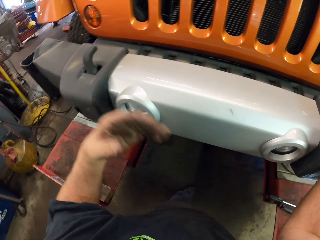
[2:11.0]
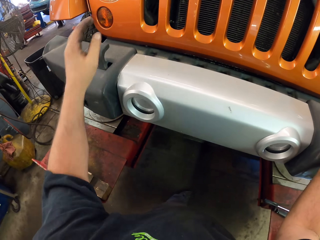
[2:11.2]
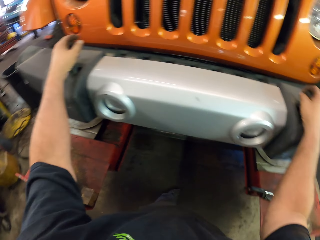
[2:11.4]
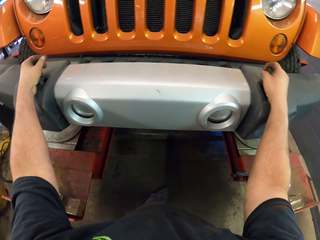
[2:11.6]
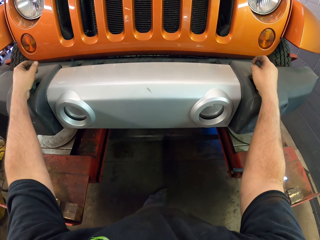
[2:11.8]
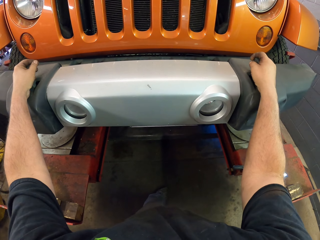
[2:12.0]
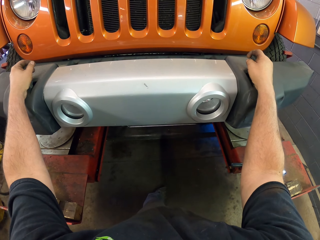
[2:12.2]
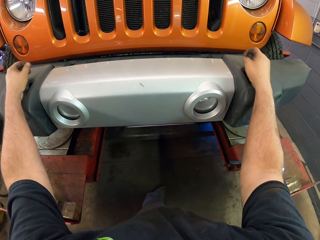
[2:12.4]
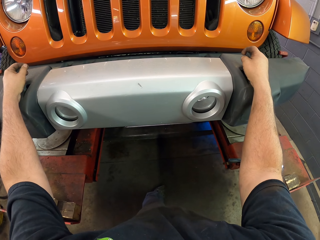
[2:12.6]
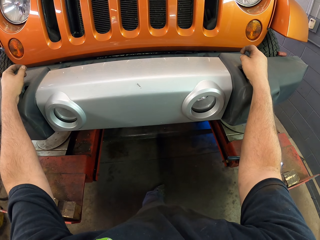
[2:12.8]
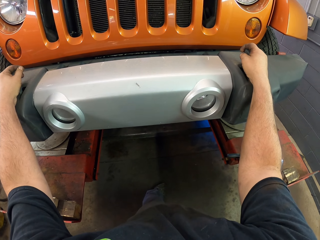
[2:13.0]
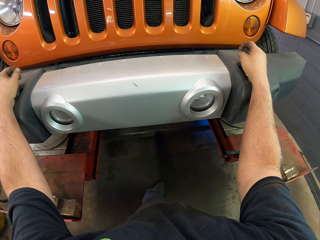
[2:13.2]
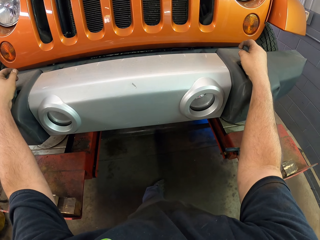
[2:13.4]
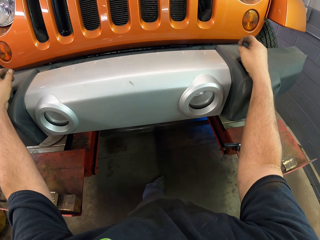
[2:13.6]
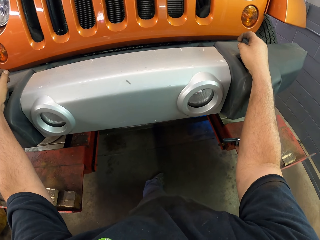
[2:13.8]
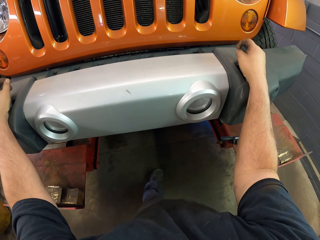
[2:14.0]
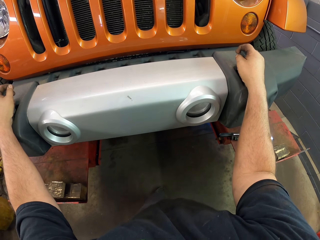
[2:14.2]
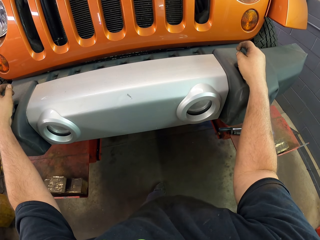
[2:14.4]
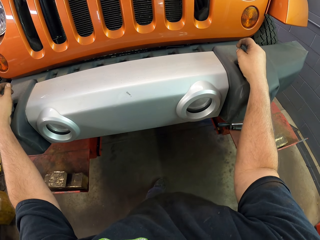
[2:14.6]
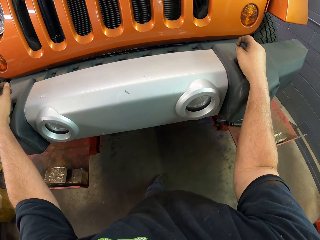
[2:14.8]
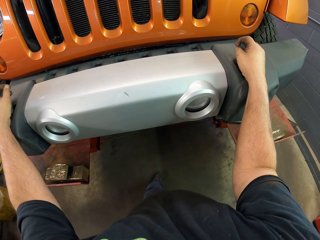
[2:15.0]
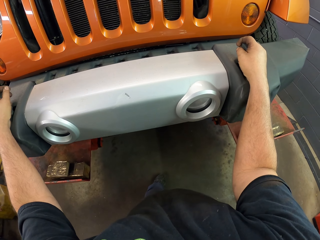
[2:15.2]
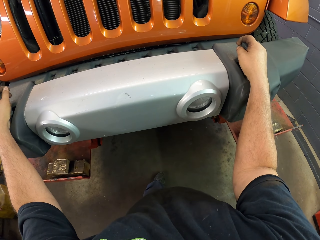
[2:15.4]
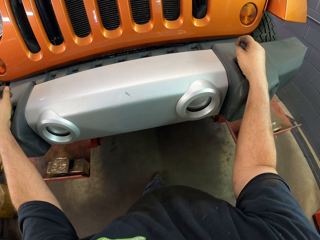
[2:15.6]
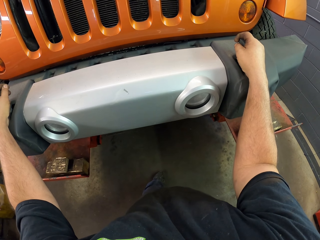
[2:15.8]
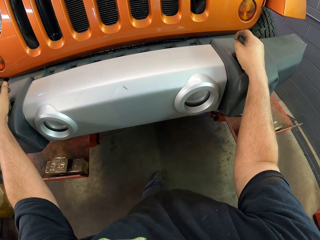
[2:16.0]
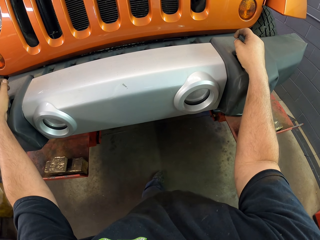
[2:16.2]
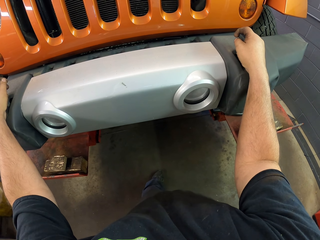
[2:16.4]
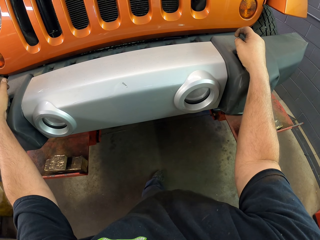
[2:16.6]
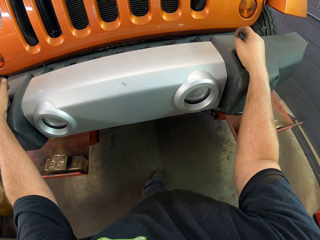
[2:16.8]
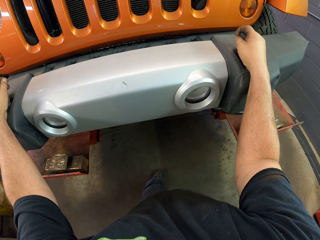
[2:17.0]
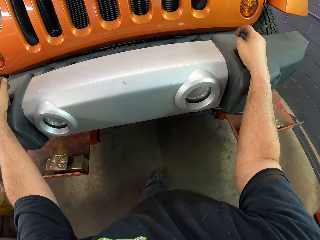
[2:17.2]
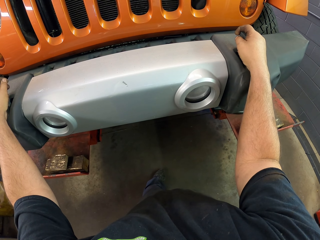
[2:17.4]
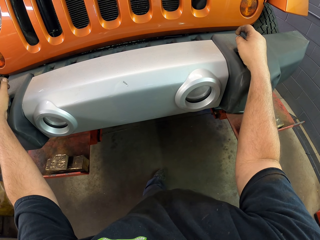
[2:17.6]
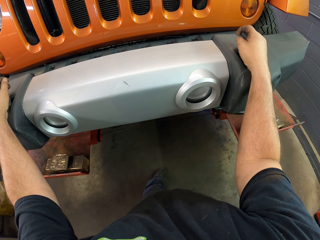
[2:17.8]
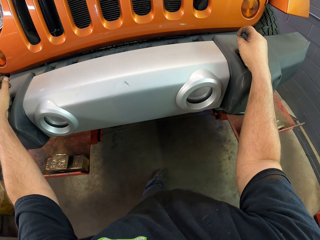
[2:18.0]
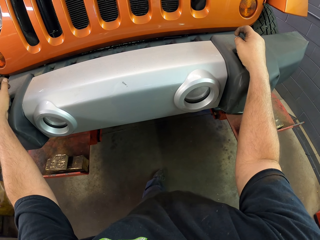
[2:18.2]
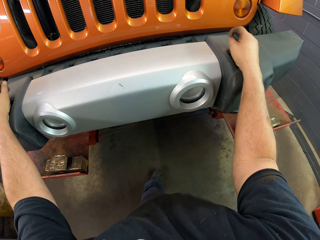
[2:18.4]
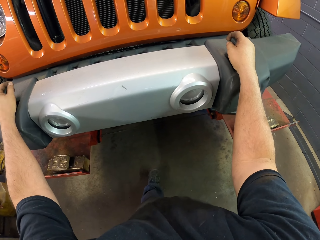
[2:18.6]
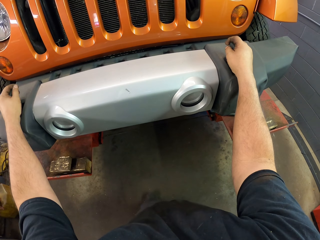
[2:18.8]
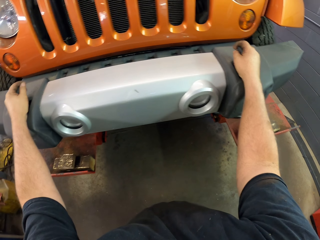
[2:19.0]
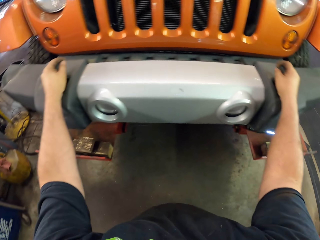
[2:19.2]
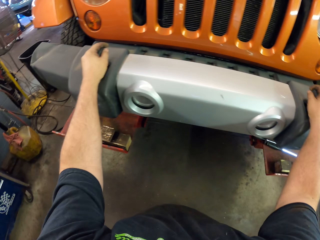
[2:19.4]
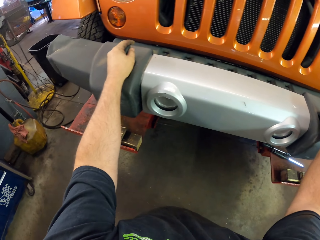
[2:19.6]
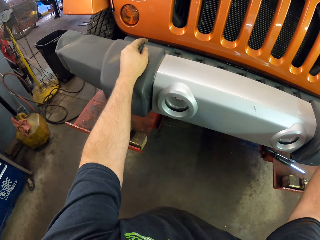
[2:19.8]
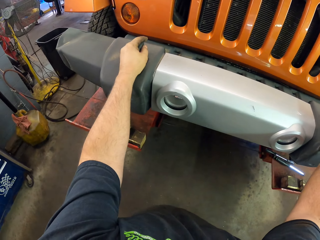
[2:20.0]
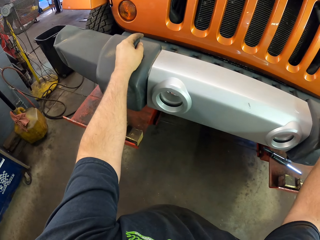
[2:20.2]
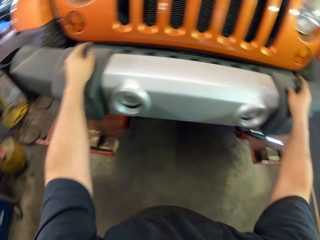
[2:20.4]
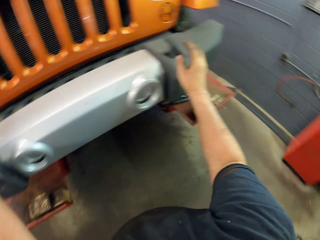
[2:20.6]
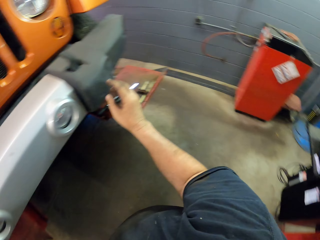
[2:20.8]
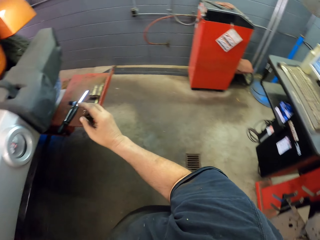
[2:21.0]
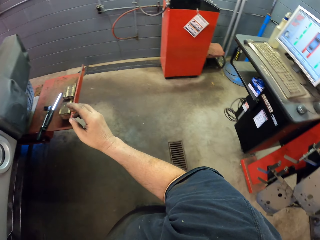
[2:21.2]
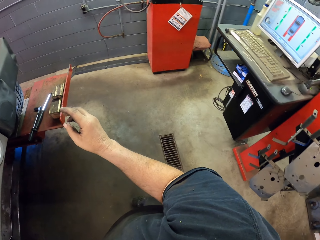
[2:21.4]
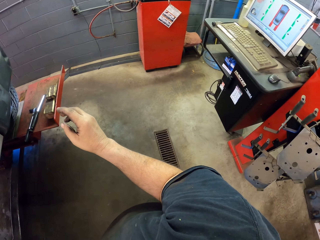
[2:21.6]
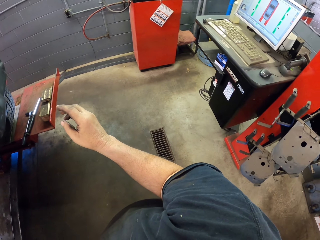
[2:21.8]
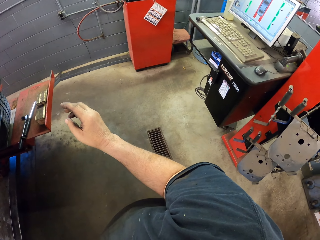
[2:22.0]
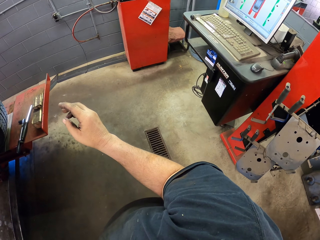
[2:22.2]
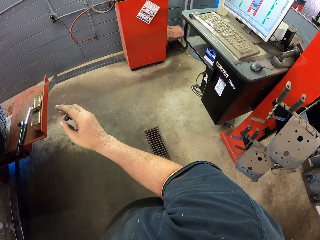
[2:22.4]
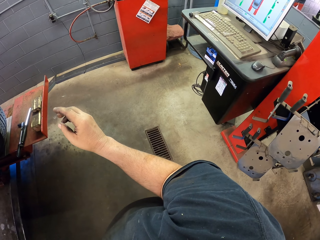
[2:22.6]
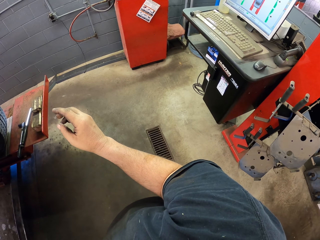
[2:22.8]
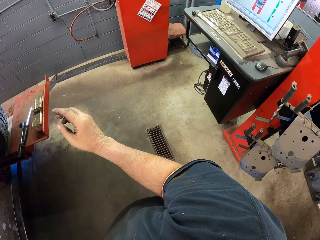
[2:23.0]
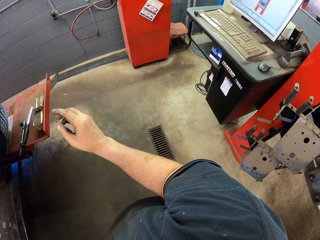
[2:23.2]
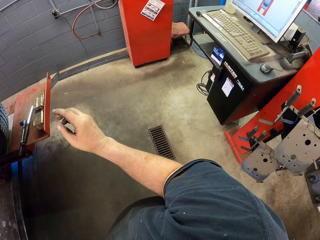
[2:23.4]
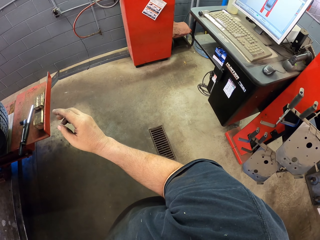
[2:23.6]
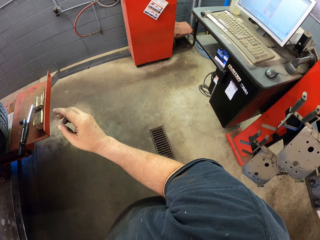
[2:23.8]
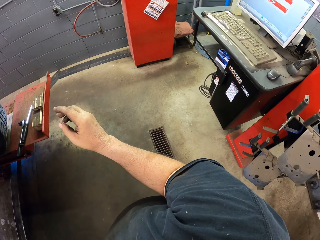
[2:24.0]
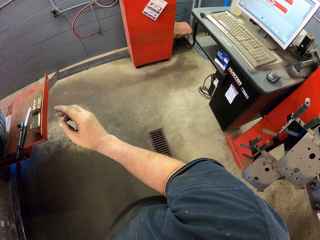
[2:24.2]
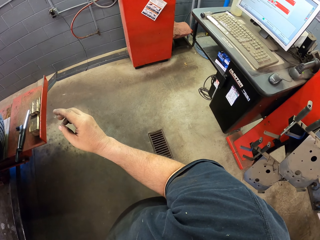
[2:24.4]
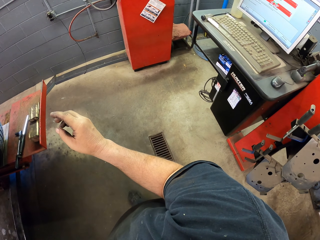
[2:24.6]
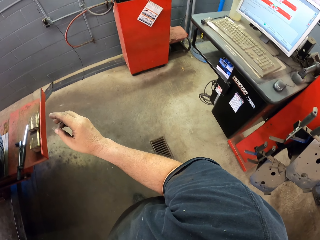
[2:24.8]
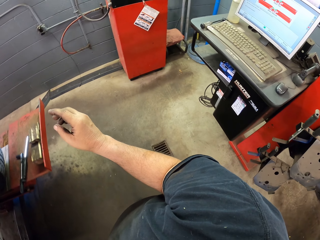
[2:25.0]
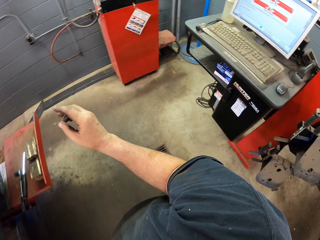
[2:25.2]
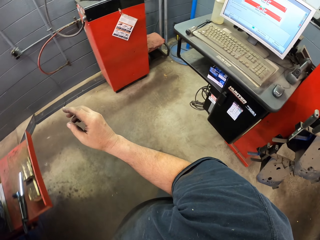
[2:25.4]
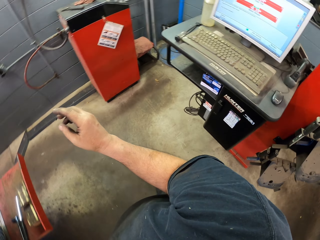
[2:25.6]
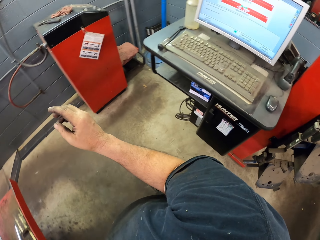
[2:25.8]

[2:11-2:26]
The camera wearer touches the truck. They walk around the room.

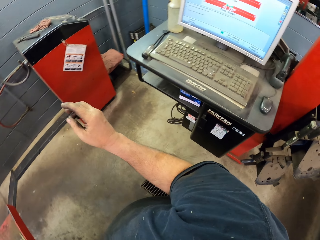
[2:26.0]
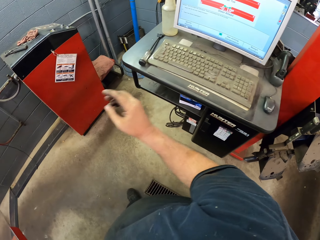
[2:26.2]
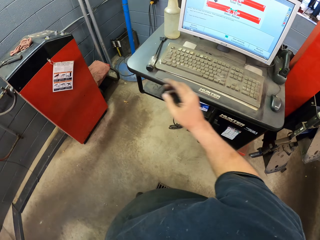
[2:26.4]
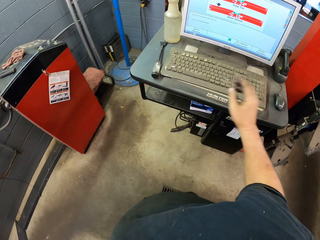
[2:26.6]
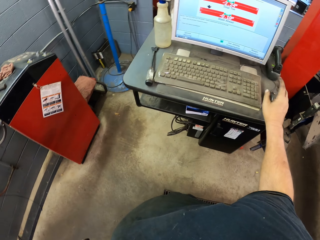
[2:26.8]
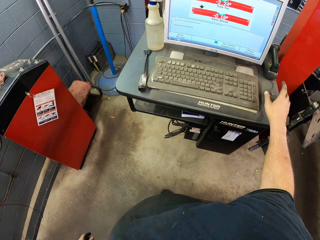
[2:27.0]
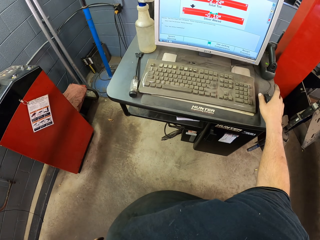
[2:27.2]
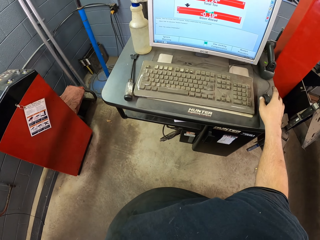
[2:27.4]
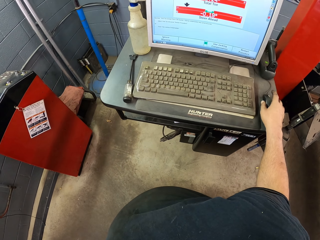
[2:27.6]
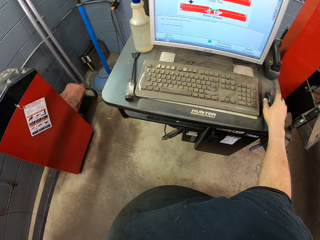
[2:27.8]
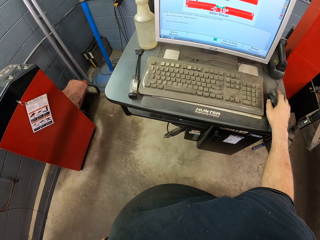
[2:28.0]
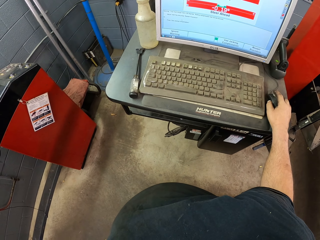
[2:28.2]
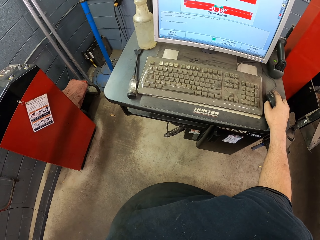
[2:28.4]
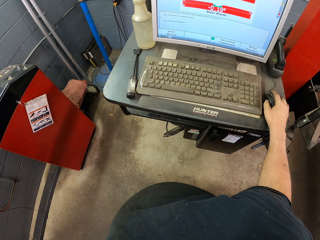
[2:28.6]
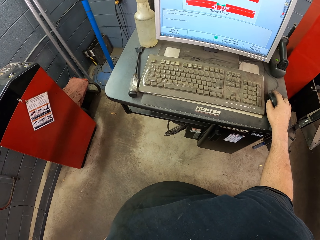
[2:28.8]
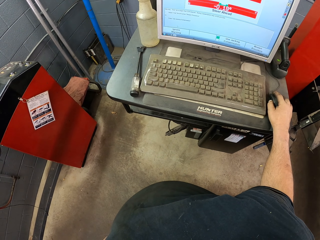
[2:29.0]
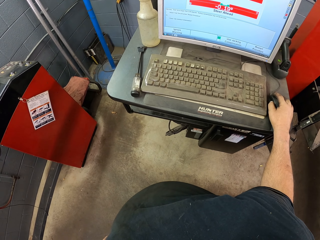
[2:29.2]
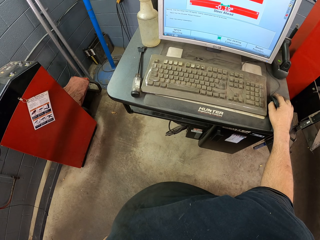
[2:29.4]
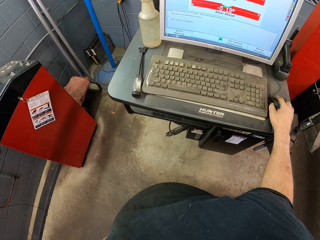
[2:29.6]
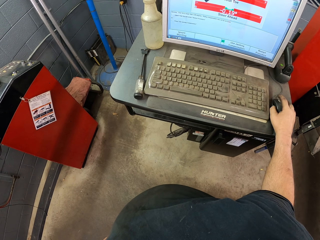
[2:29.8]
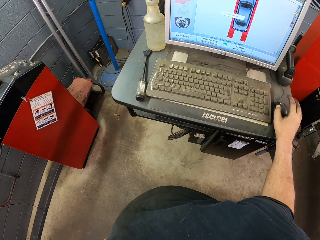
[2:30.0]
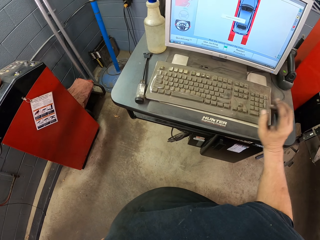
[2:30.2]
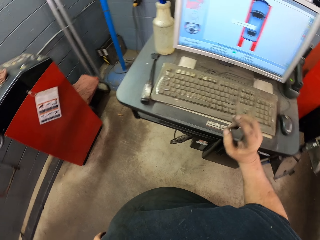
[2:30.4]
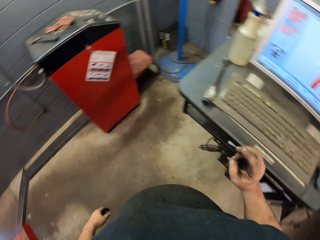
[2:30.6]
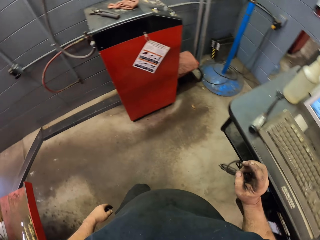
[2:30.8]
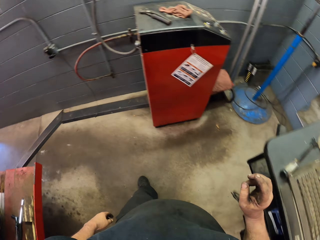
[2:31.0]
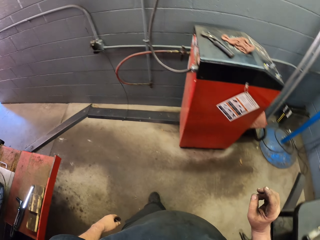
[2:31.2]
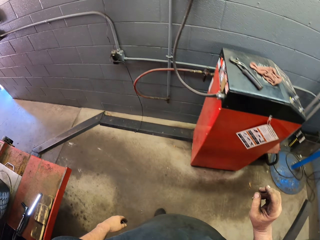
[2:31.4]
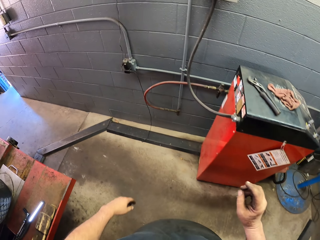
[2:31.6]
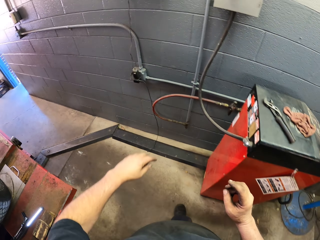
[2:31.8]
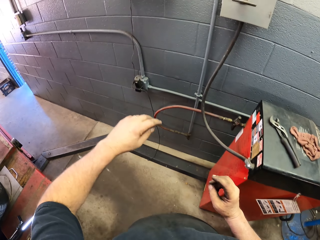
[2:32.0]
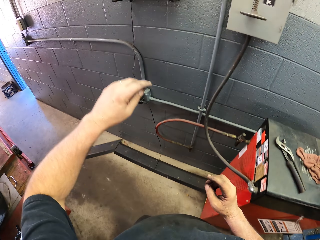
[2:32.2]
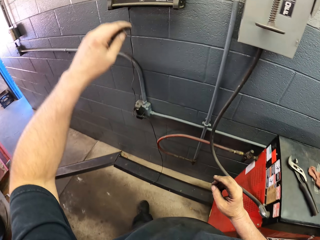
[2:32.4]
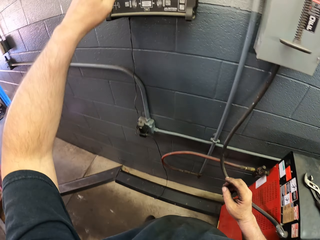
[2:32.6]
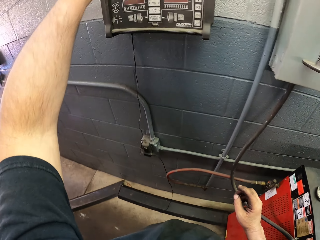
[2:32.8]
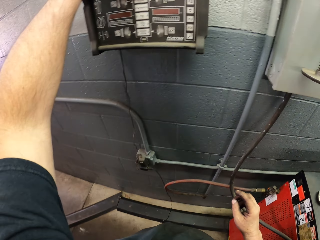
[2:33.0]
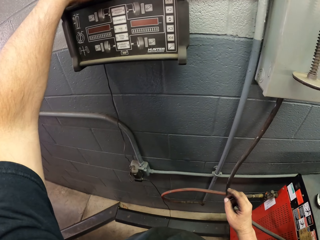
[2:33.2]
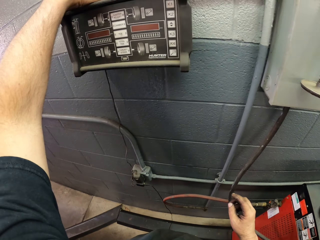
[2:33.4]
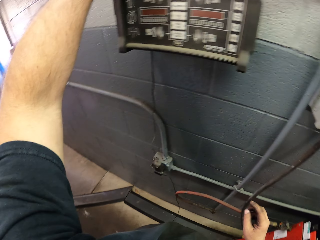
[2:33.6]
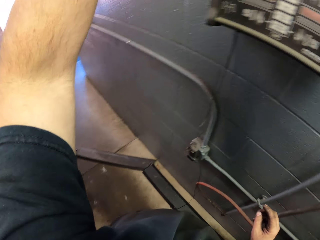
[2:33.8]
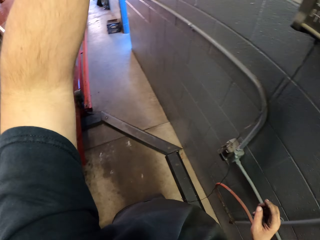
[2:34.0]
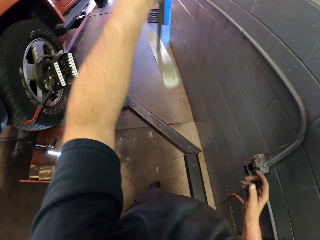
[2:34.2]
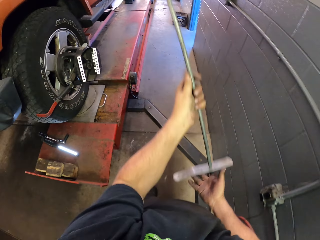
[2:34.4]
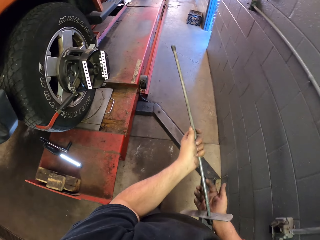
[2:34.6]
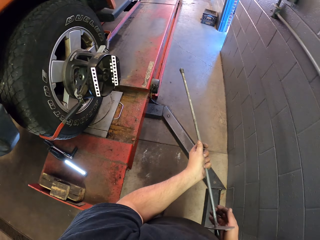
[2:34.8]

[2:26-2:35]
The camera wearer operates the computer. They click the mouse. They walk around the room. They pick up a deep inch drive.
